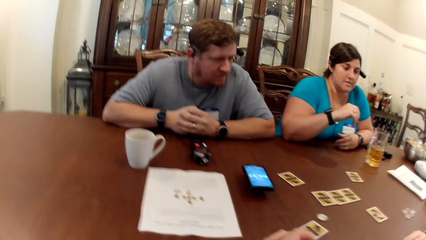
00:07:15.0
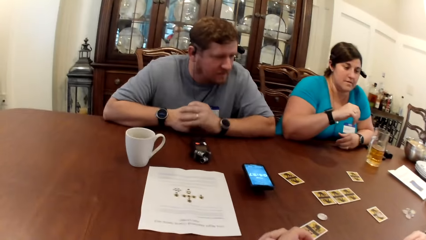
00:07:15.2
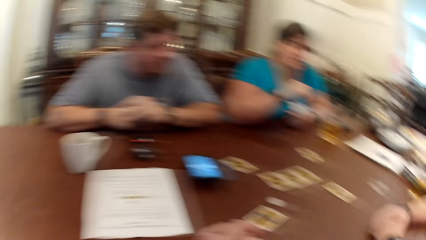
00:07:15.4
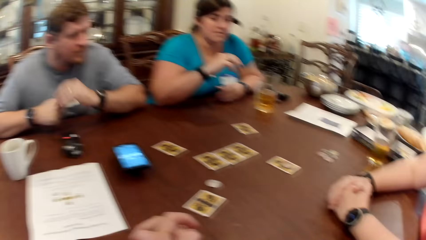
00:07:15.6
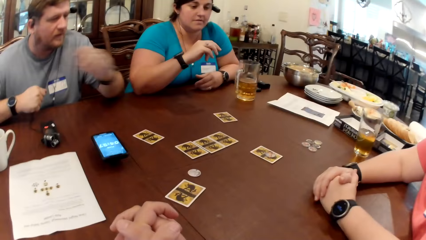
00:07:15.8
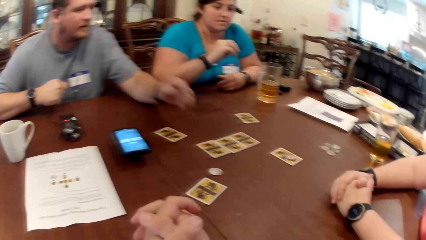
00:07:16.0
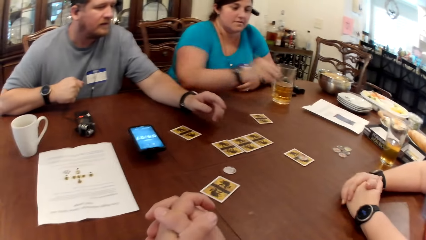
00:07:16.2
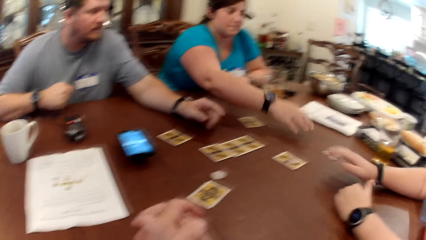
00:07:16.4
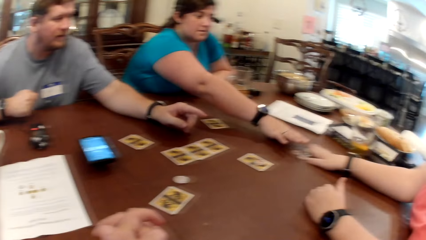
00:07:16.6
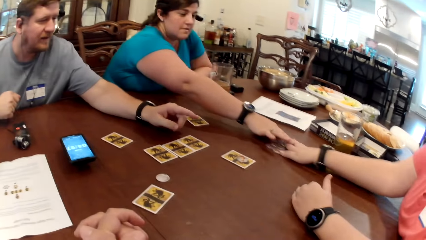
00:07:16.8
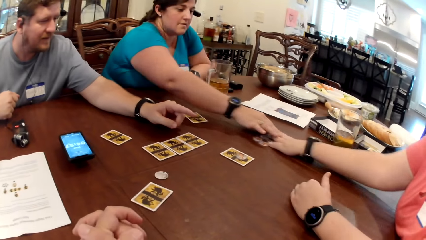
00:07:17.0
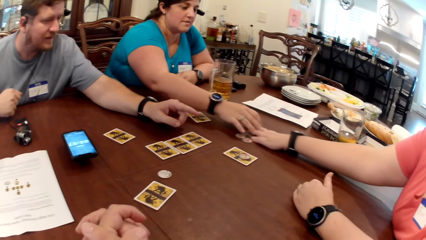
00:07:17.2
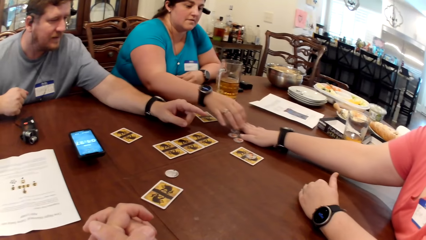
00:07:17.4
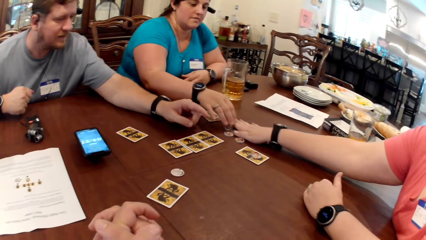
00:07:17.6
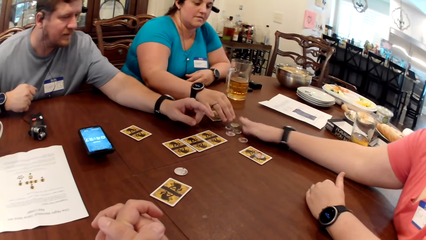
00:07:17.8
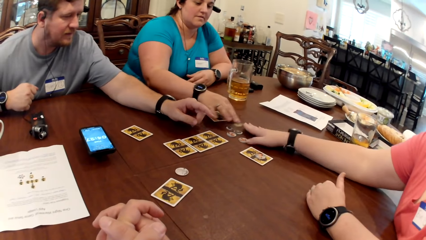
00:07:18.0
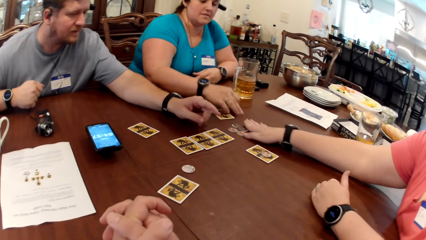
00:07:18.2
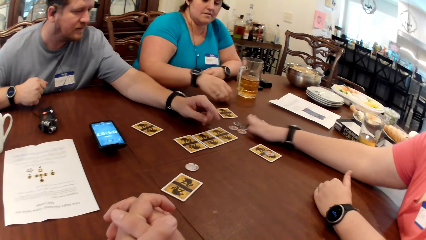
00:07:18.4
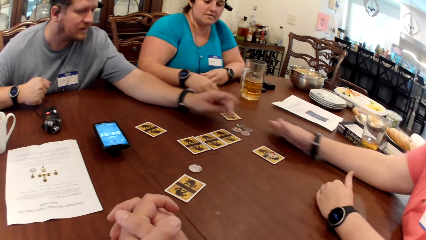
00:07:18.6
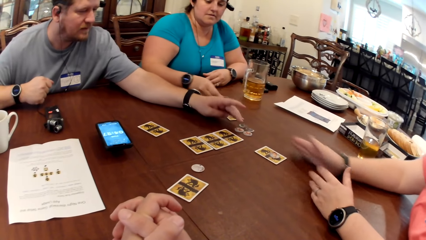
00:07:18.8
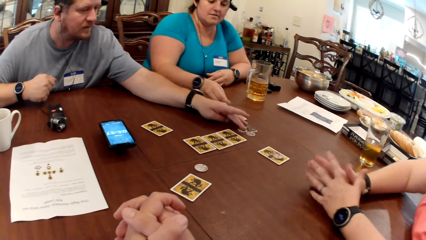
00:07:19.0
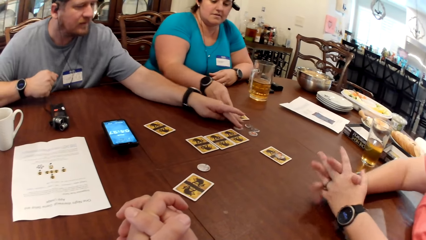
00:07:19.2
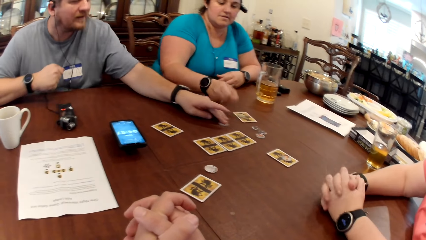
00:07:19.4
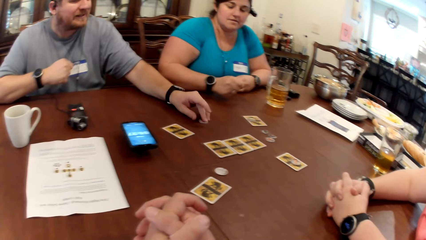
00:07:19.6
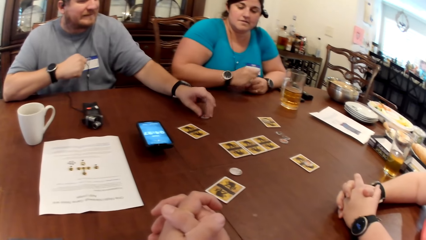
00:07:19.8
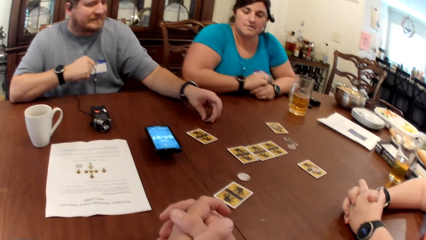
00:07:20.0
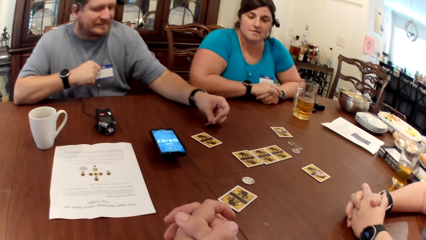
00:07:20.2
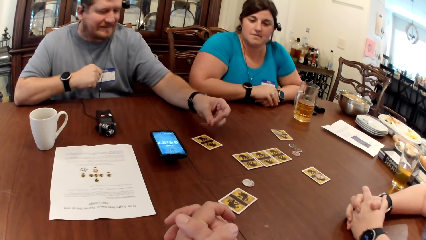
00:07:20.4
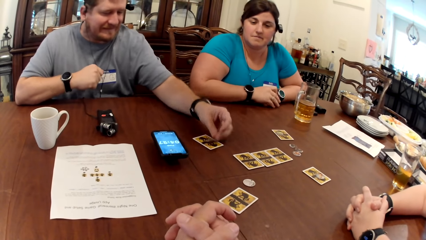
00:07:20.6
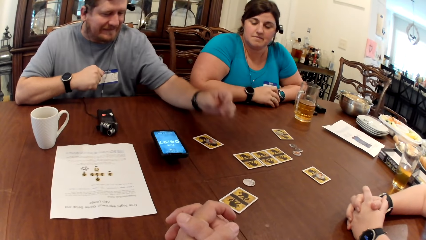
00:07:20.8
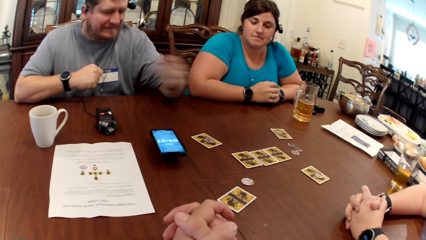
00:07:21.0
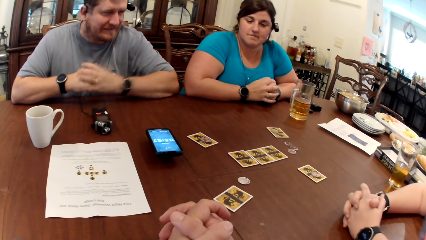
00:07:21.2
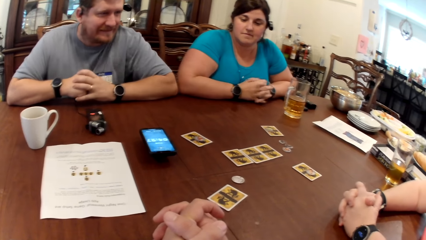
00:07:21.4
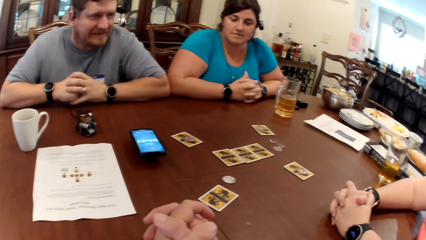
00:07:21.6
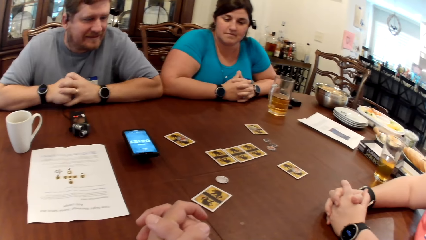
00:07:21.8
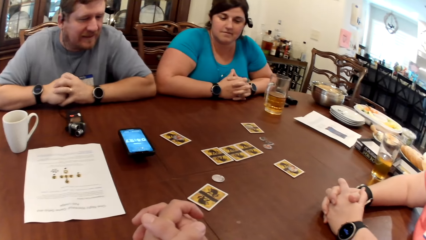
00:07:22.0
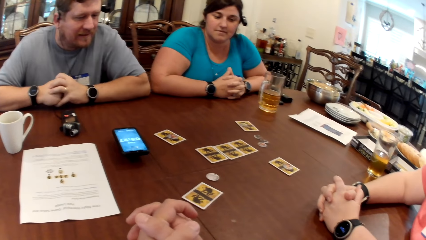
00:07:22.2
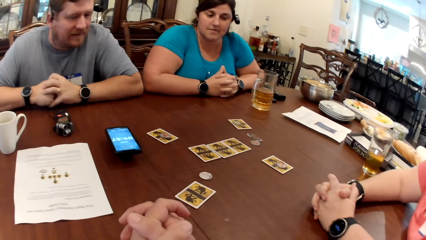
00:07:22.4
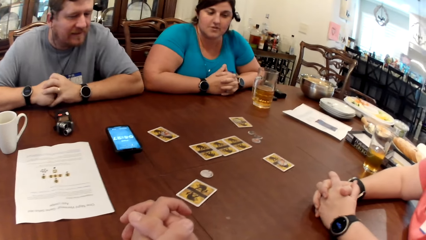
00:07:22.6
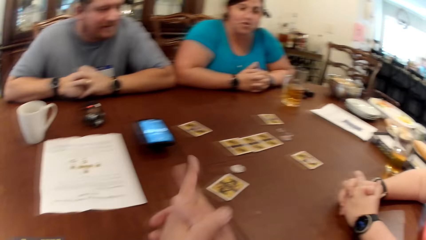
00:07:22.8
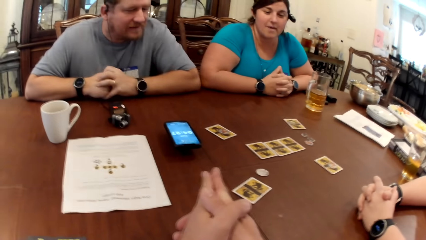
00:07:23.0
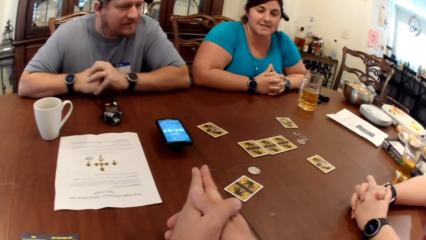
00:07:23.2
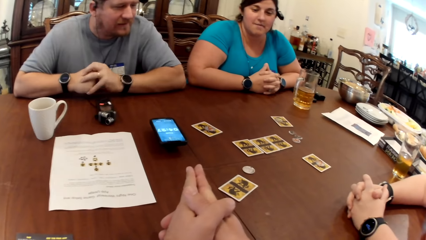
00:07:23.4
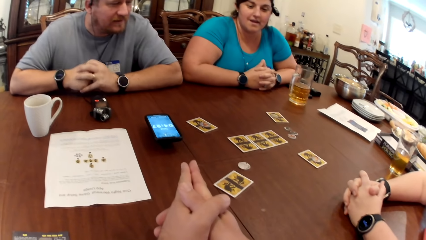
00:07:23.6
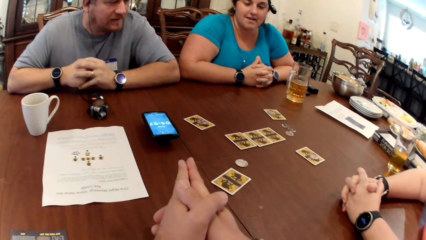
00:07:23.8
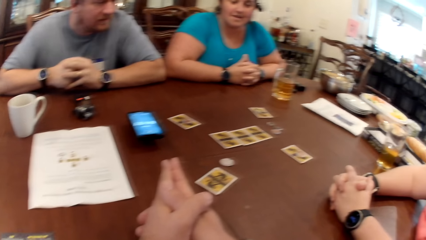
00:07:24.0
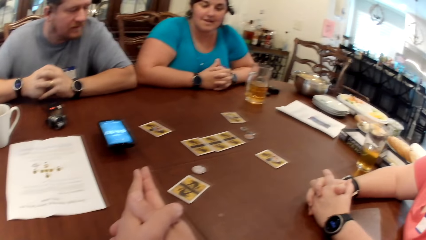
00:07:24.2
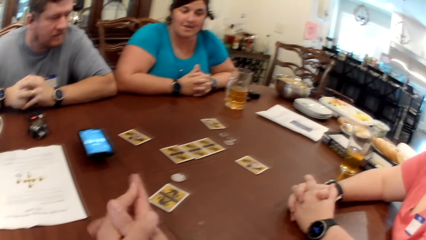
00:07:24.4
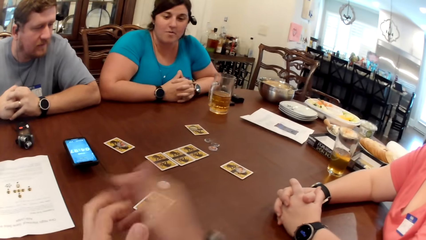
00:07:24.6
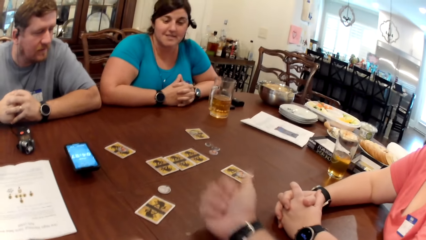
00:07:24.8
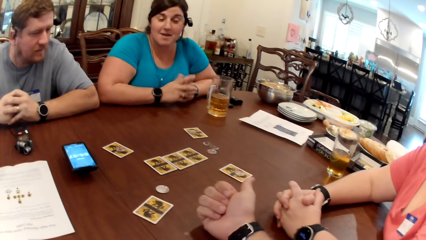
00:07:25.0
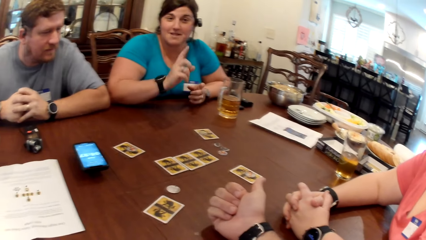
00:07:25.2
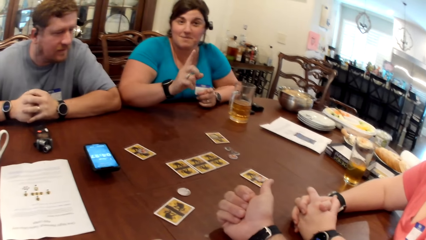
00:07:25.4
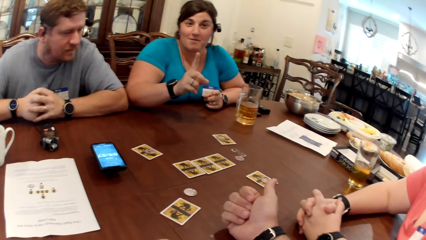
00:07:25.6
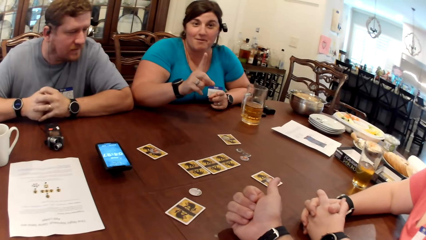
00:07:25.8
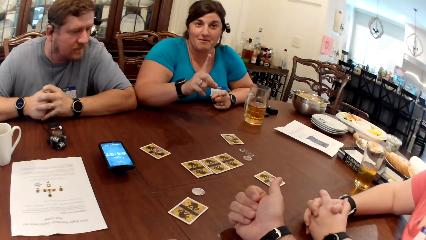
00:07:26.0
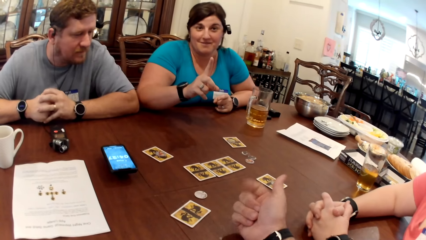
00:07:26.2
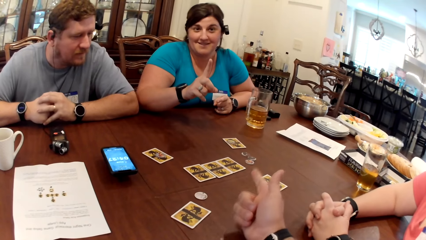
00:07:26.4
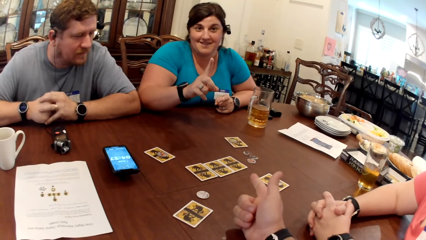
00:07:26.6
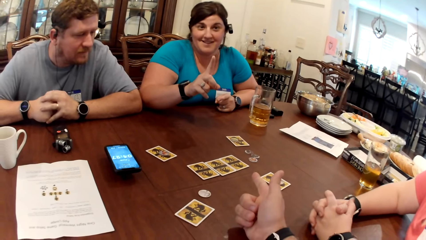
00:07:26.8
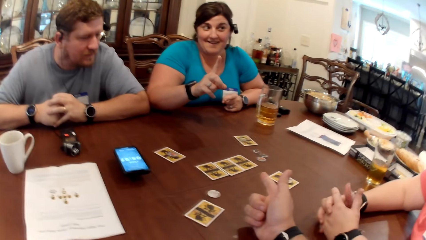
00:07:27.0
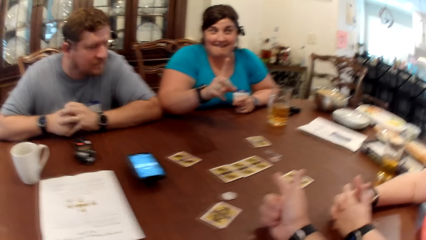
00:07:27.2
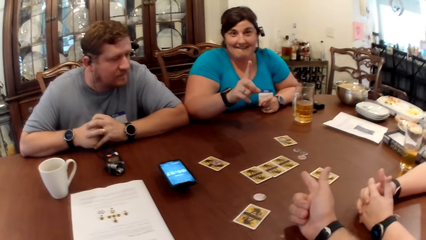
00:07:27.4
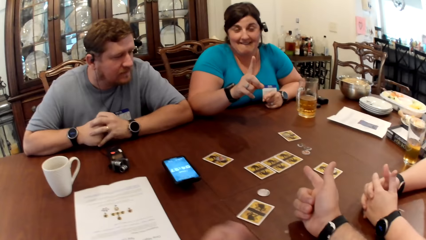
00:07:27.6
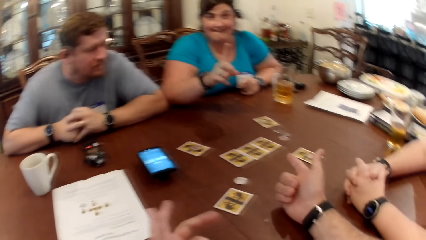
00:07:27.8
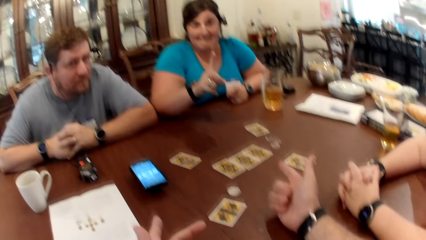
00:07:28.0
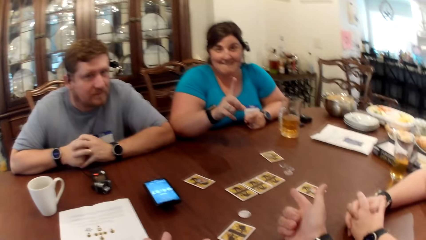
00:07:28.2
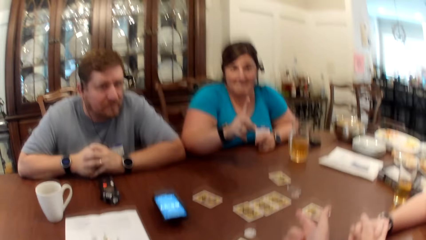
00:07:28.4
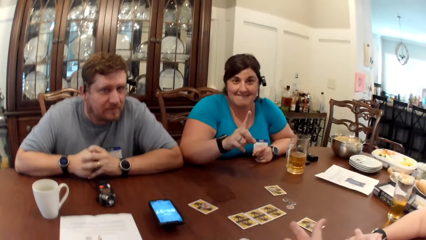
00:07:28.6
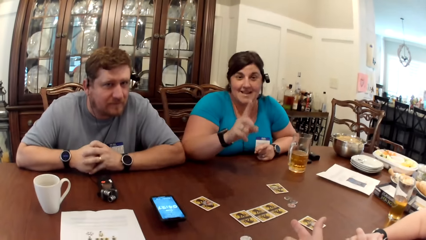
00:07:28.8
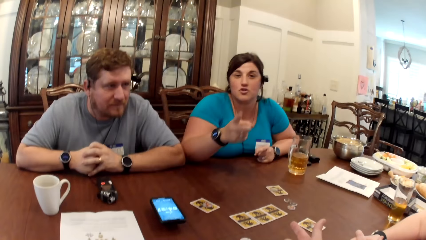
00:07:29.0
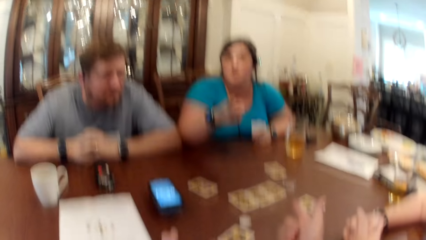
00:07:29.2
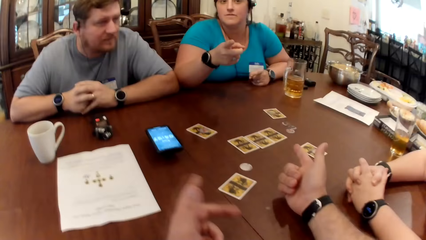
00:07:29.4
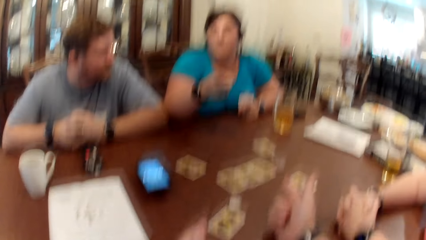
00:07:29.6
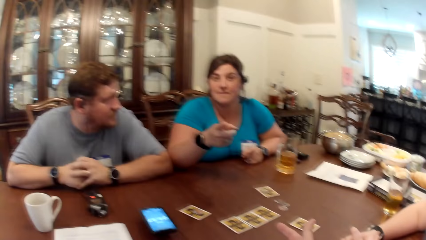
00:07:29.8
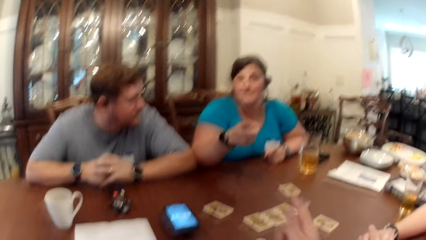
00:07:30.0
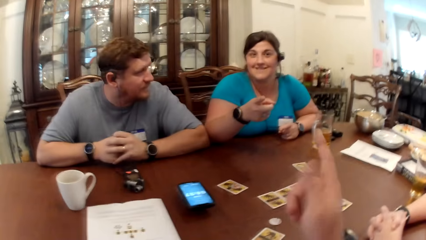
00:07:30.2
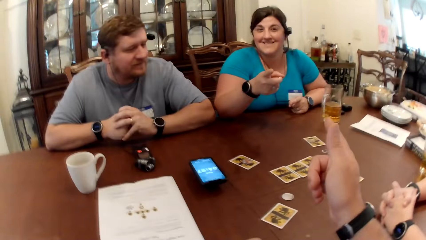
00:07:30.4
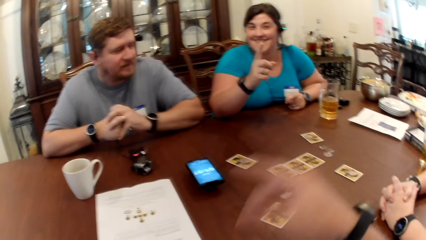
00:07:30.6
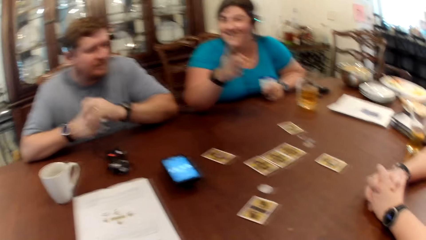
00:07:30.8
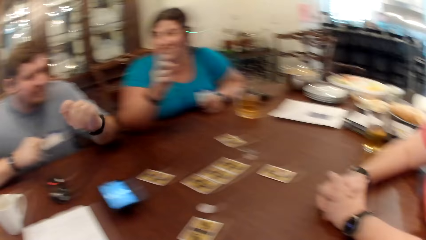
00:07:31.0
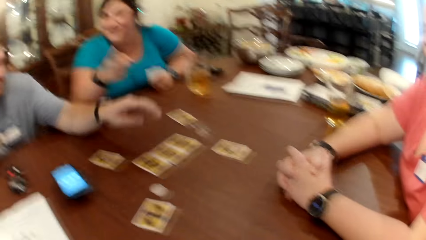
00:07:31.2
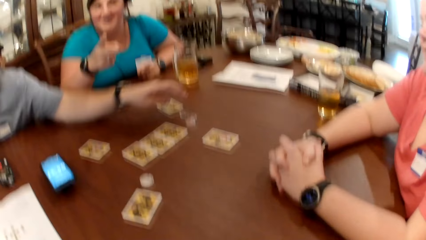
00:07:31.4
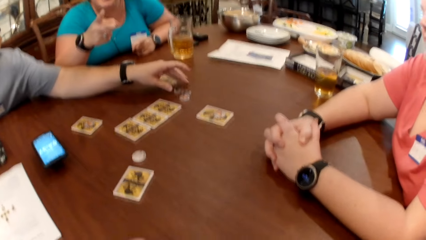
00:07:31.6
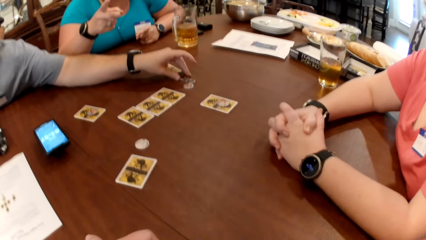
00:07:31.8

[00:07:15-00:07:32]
A woman pushes the game tokens on the table with her right hand. Another woman picks a game token from the table with her right hand. A man picks a game token from the table with his left hand. The other woman drops the game token on the card with her right hand. The man drops the game token on the card with his left hand. The camera wearer interacts with the man, the other woman and the first woman. They talk to the other woman and the first woman.
